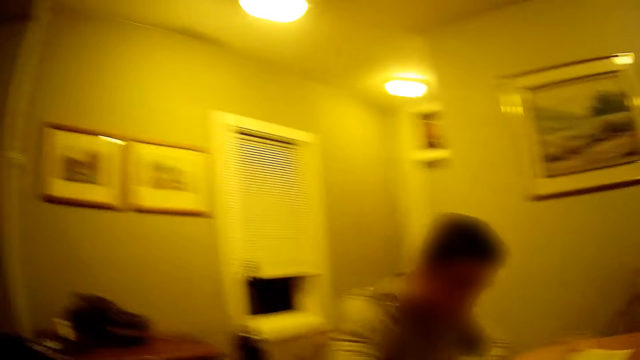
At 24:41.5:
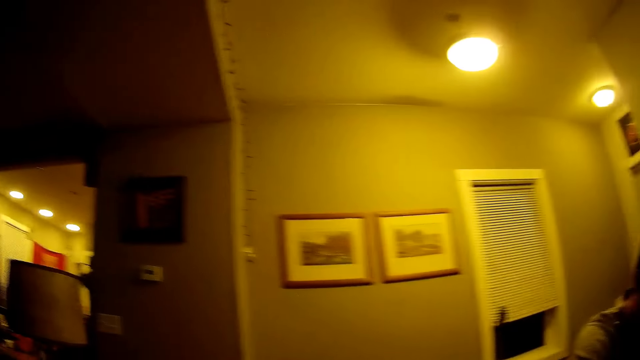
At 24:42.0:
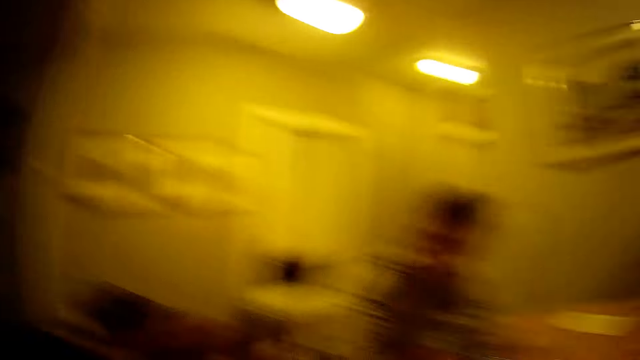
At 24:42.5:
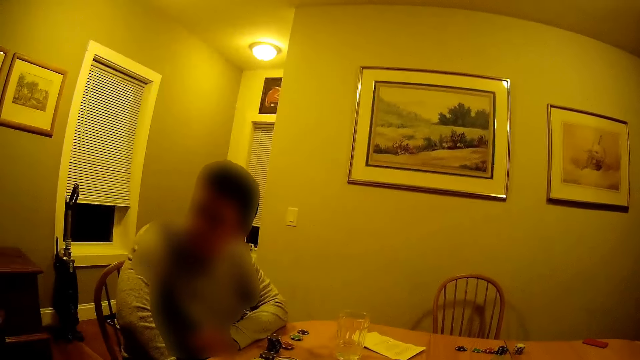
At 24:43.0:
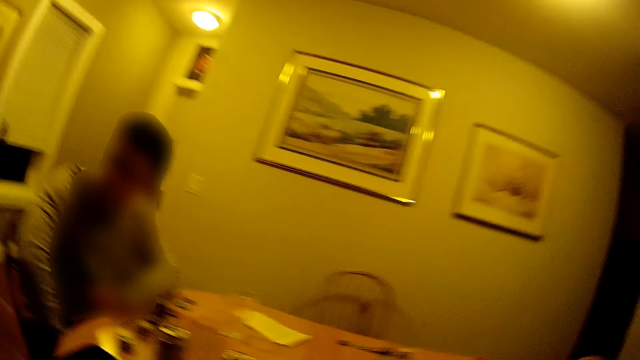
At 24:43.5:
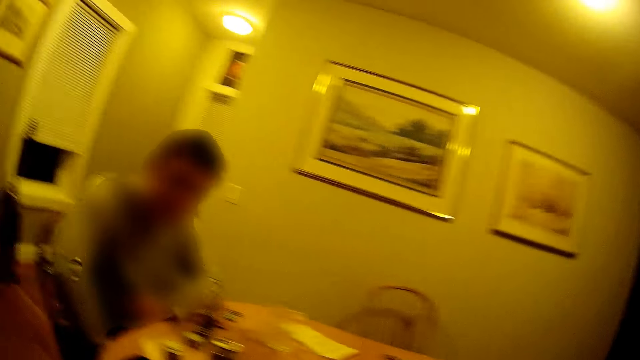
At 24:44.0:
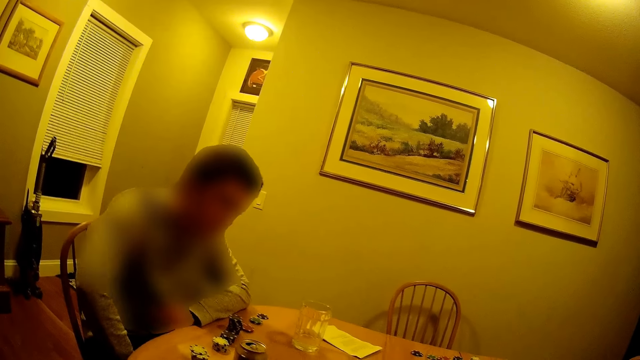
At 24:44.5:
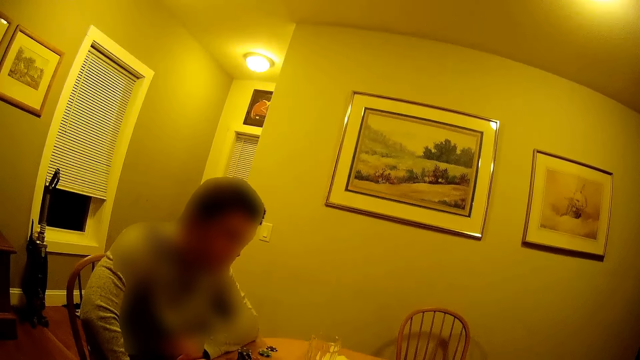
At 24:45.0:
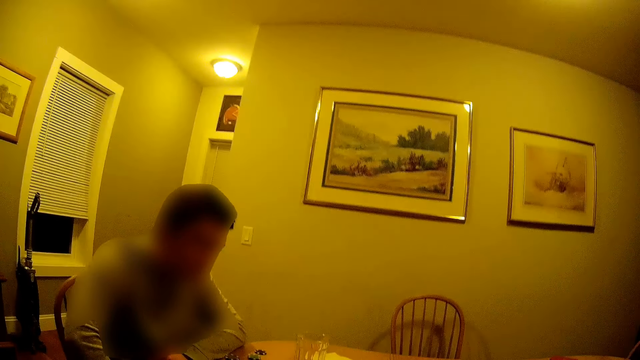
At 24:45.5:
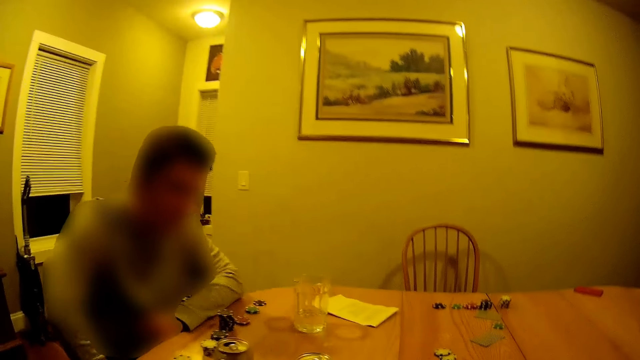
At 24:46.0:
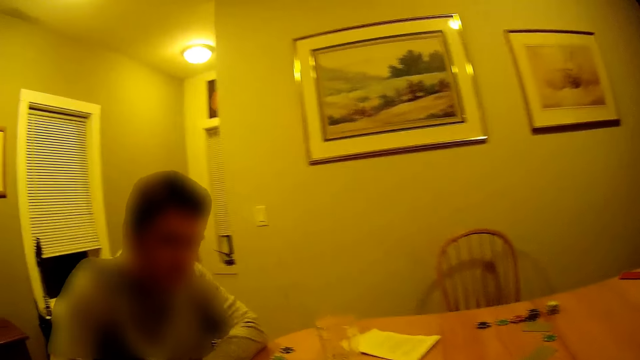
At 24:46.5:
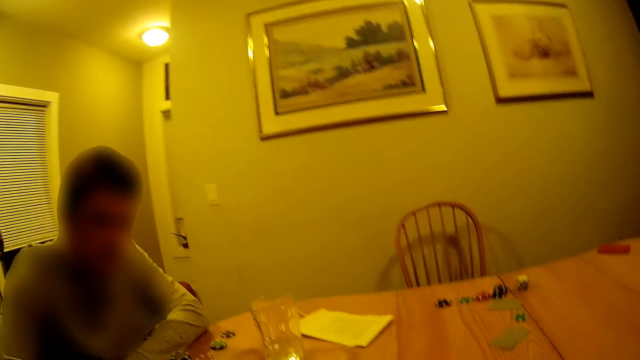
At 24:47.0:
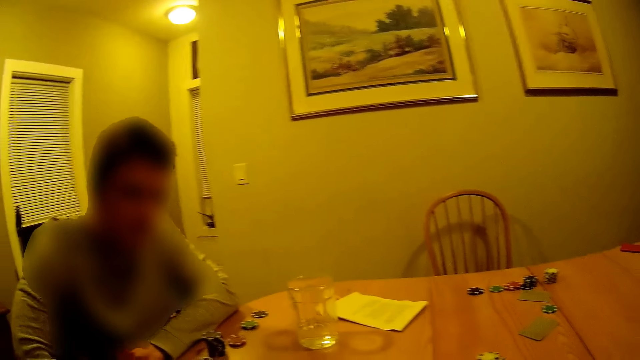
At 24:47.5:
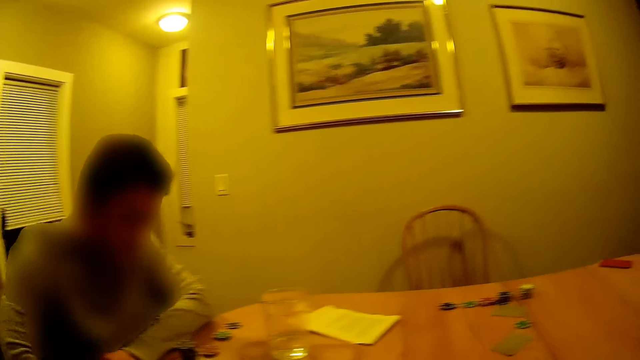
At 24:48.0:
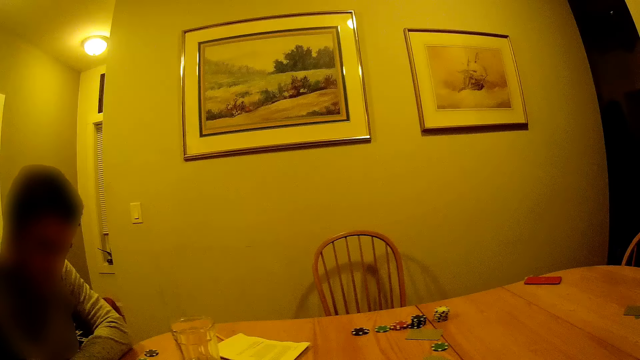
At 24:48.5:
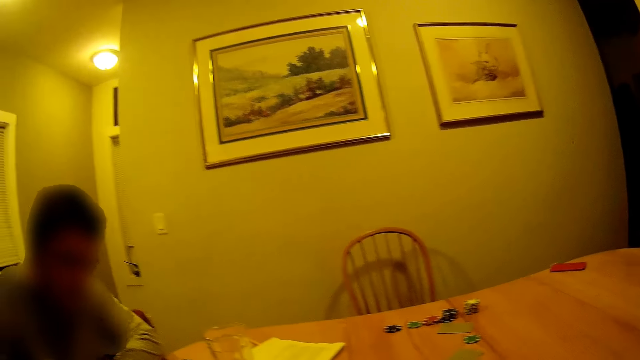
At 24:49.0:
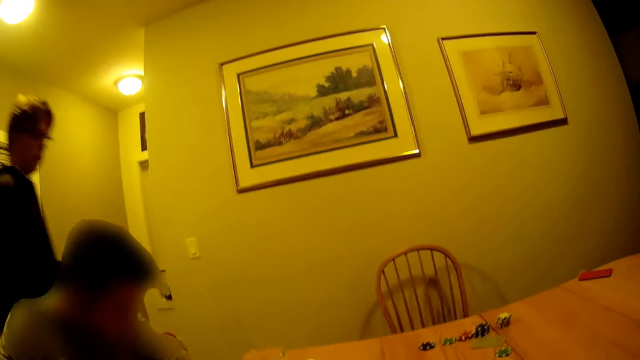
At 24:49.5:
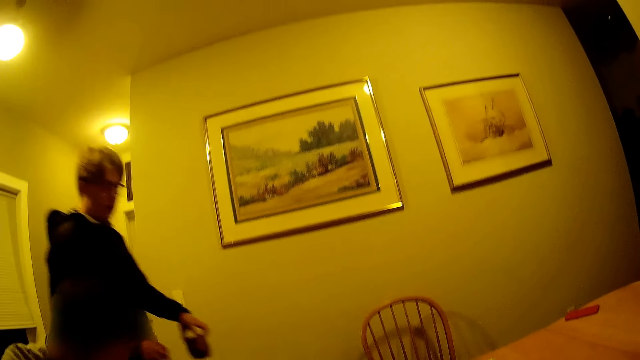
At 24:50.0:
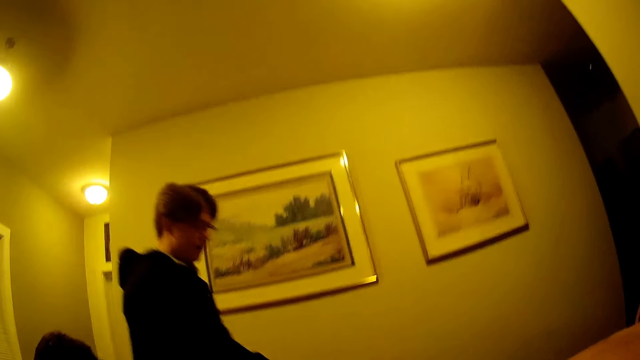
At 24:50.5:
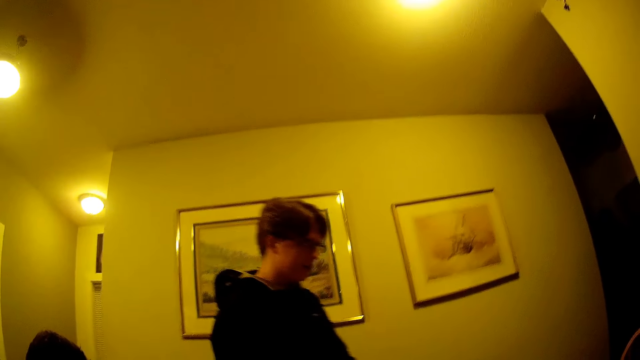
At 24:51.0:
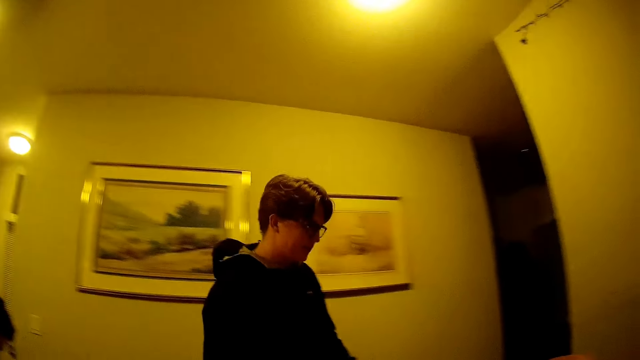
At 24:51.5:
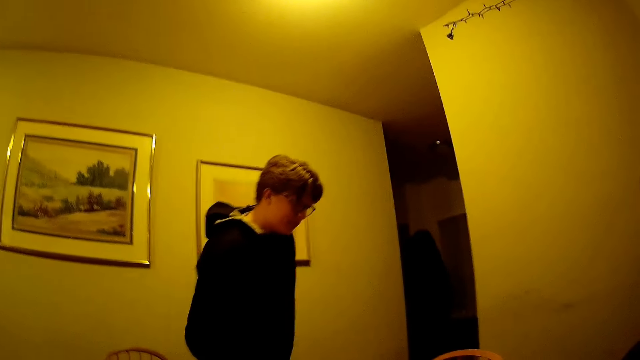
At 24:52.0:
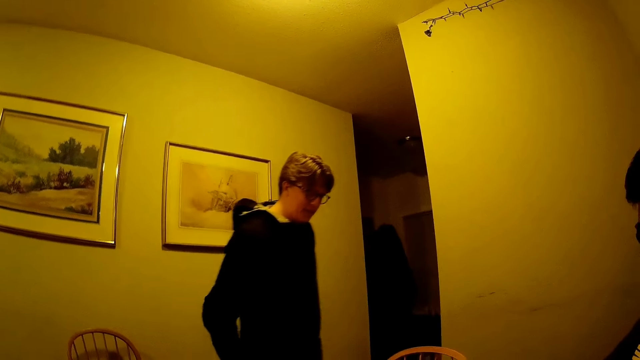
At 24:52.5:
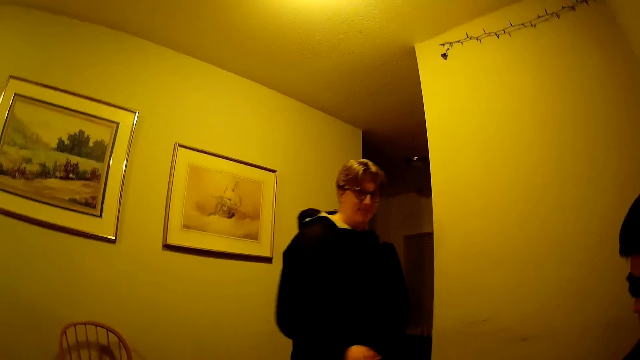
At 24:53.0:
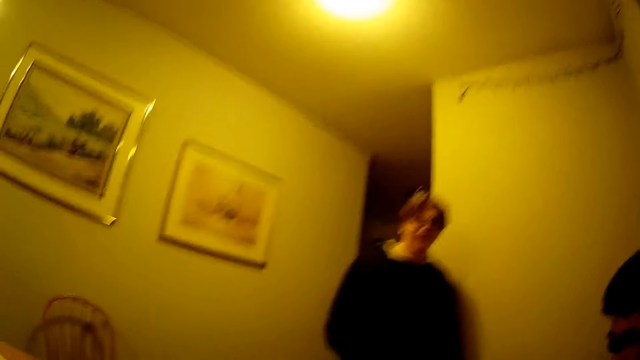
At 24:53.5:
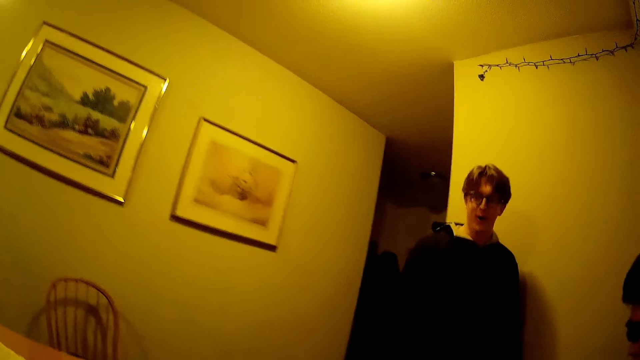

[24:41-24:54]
The camera wearer looks around. A man walks into the dining with a cup in his right hand. The man converses with the camera wearer. The man drops the cup on the table.

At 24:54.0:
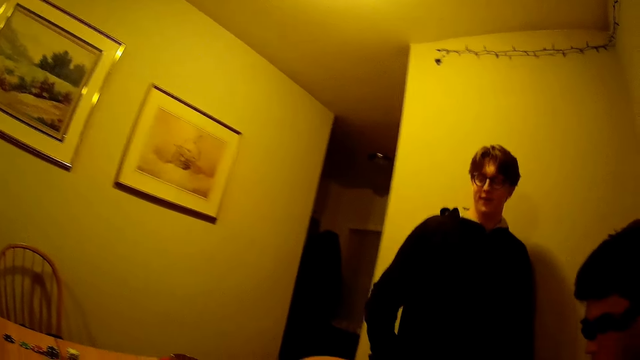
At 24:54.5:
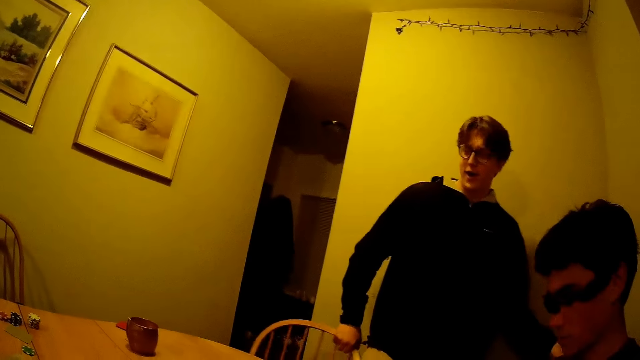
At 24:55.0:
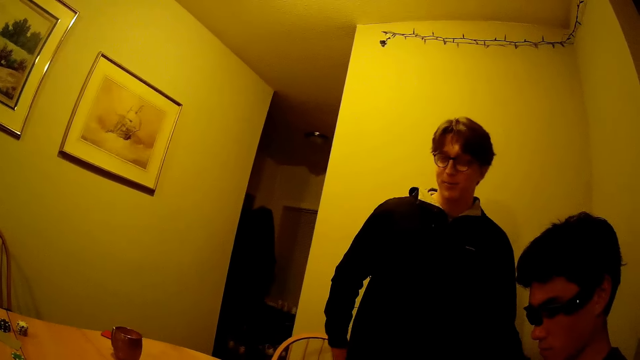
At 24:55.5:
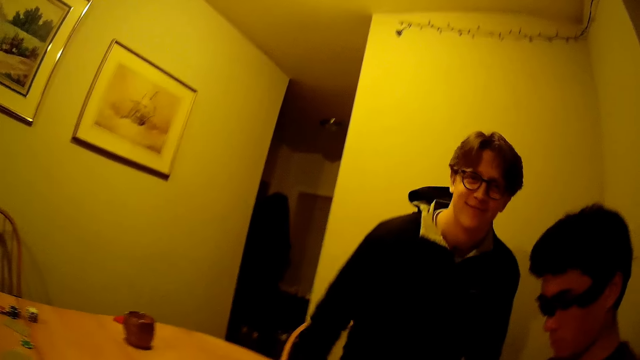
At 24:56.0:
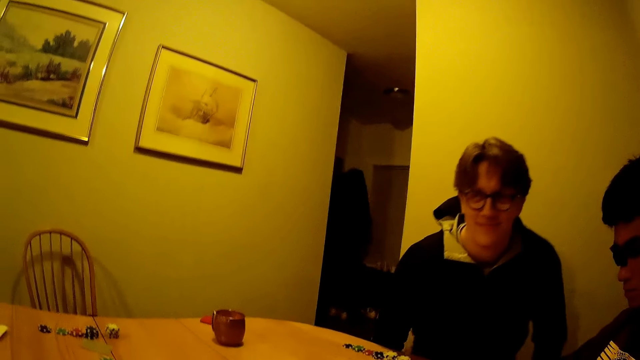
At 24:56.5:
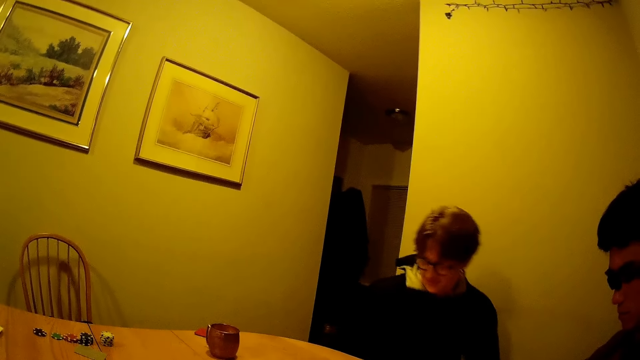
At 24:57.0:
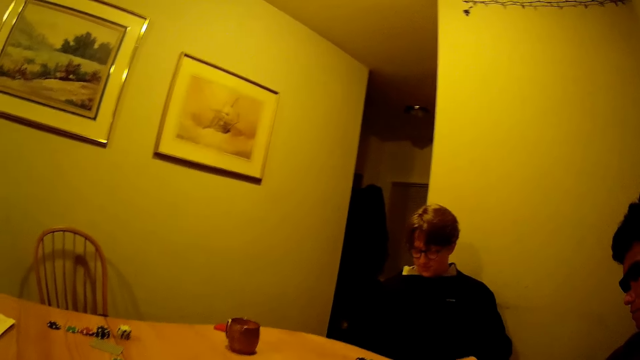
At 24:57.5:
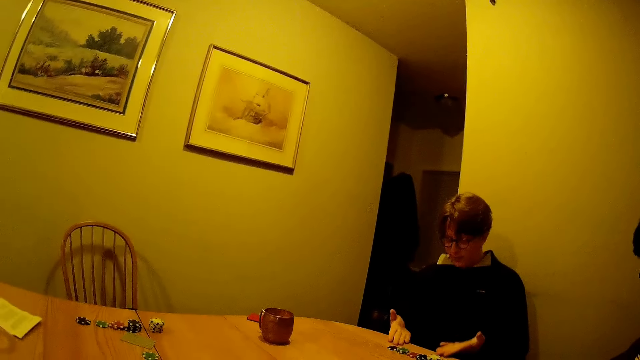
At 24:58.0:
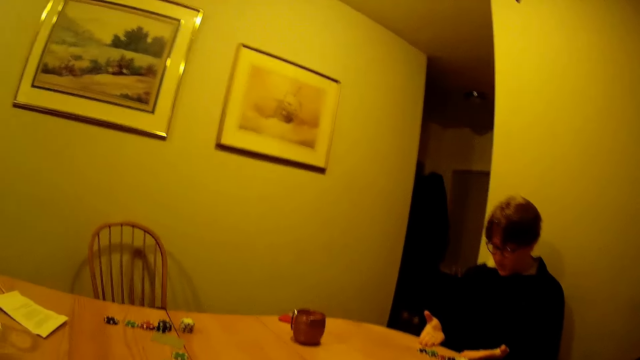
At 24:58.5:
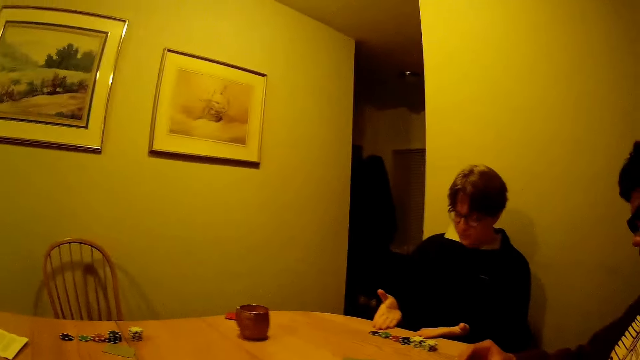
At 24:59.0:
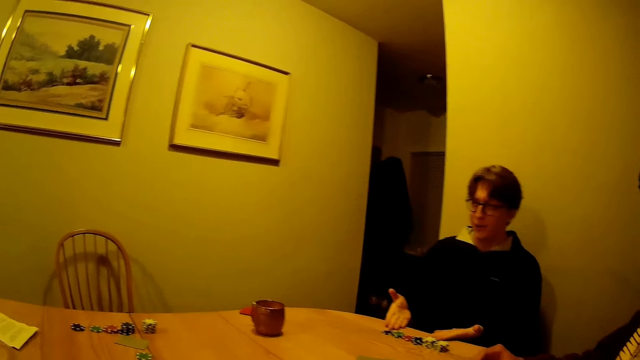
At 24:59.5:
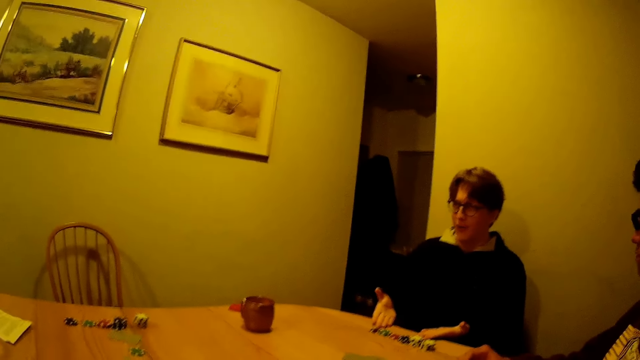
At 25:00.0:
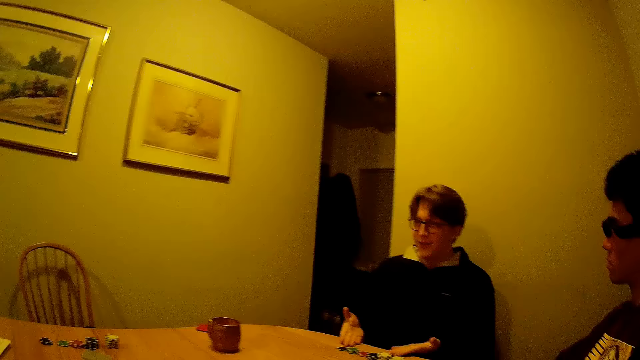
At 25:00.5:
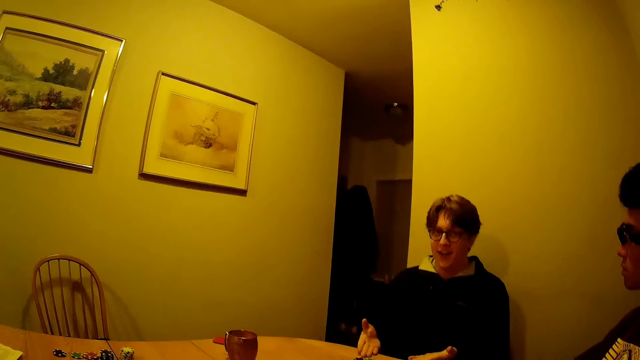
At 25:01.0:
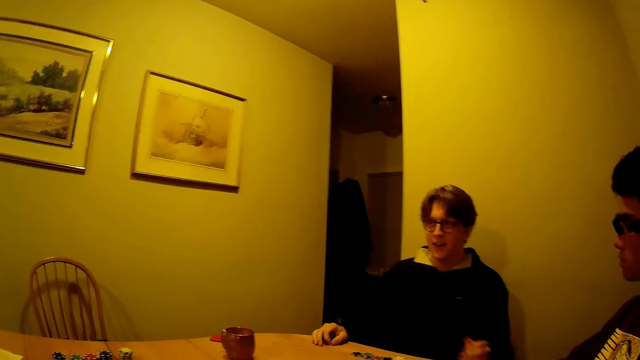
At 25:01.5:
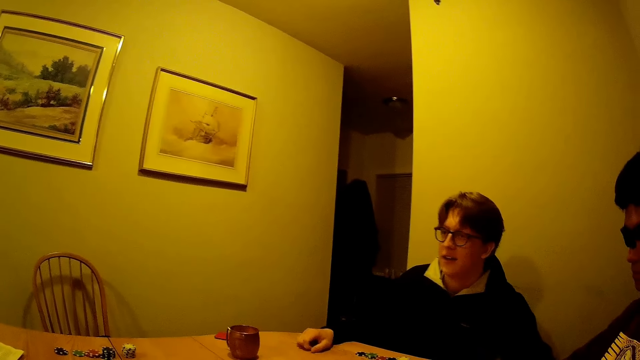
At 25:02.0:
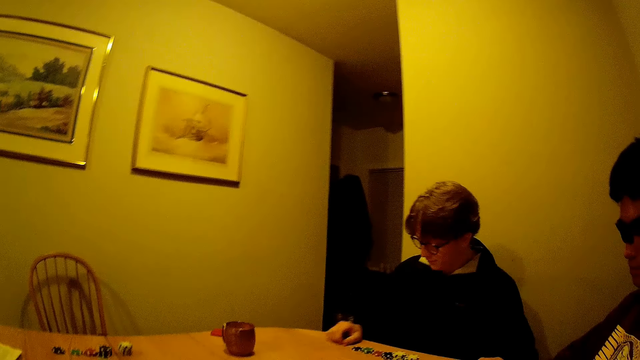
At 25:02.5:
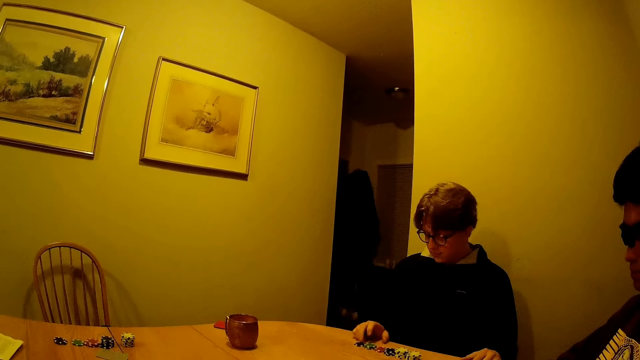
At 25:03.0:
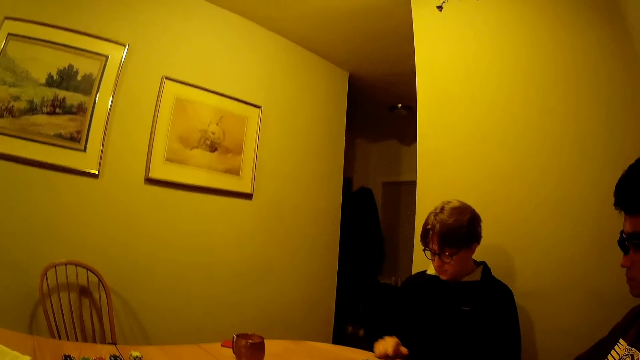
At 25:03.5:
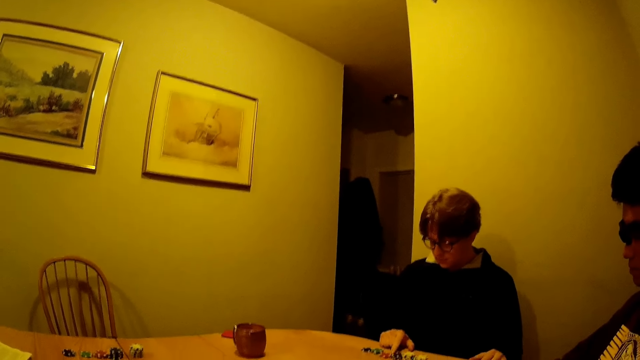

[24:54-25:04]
The man walks across the room. The man sits on the chair. The man pulls the chair. The man counts the casino chip on the table with his right hand.
